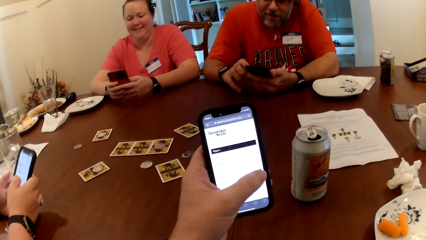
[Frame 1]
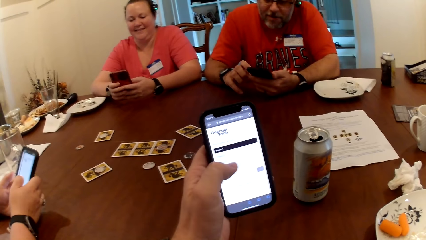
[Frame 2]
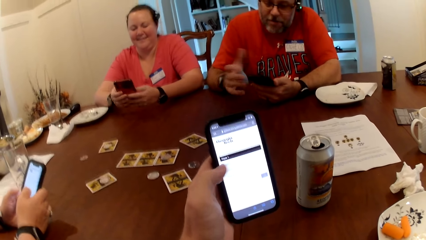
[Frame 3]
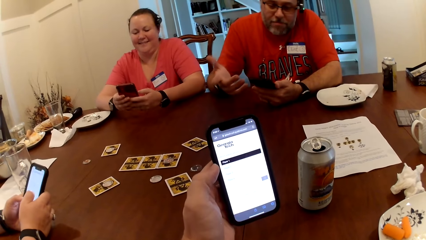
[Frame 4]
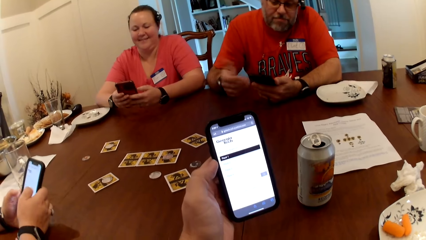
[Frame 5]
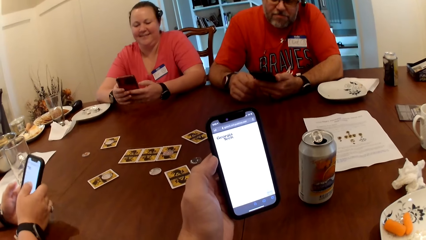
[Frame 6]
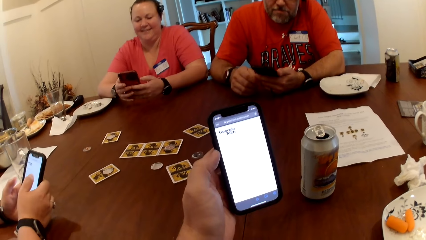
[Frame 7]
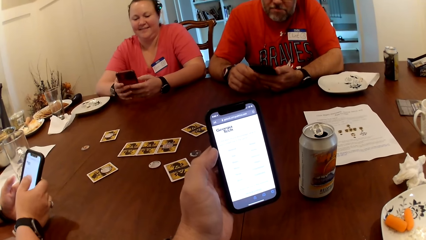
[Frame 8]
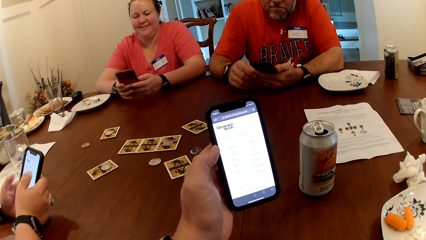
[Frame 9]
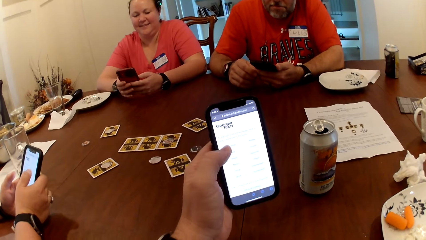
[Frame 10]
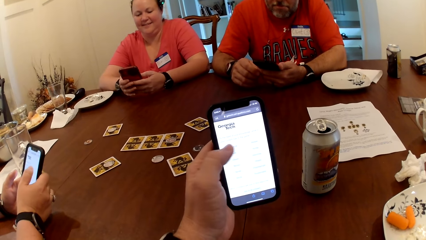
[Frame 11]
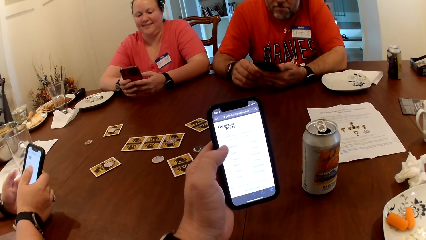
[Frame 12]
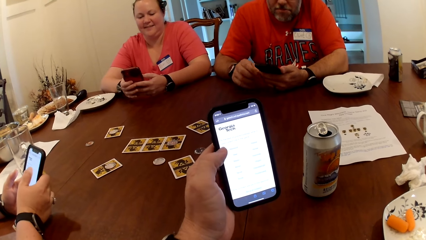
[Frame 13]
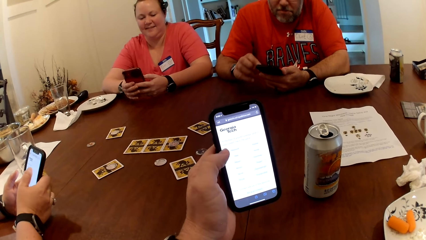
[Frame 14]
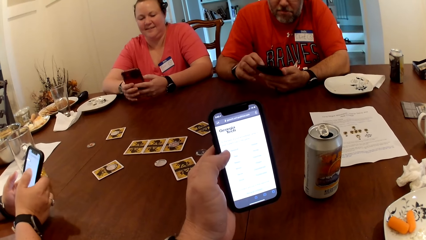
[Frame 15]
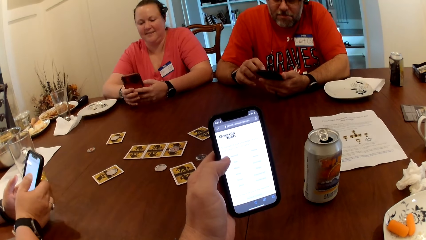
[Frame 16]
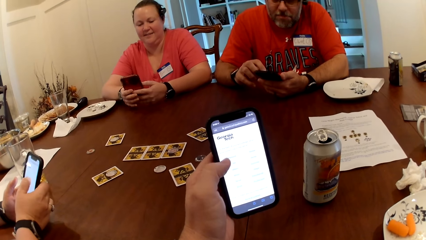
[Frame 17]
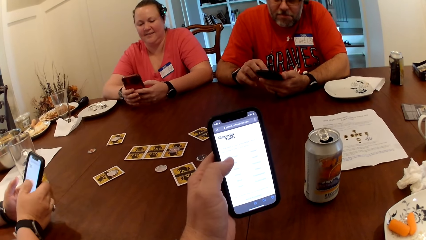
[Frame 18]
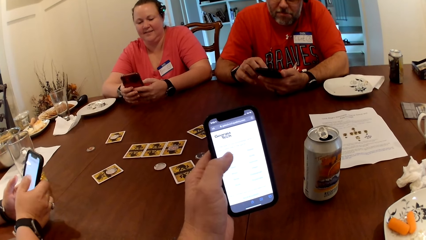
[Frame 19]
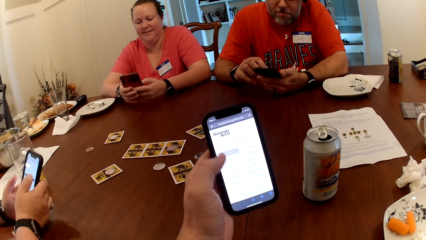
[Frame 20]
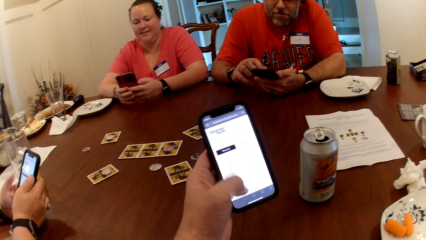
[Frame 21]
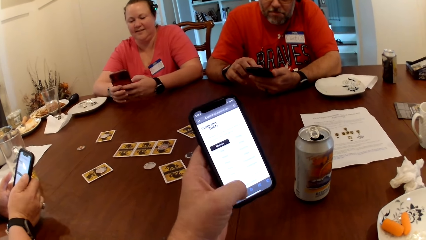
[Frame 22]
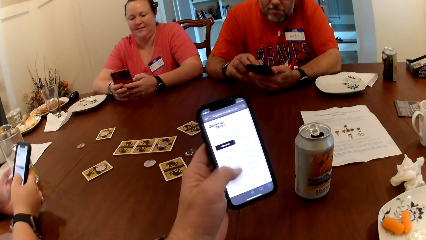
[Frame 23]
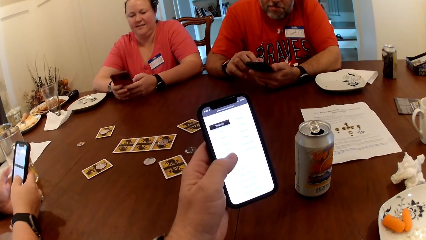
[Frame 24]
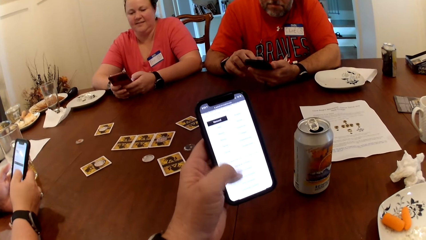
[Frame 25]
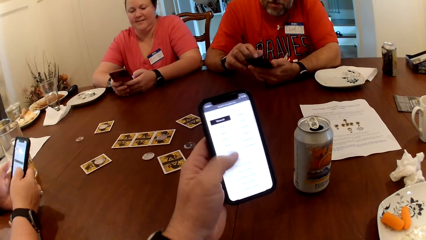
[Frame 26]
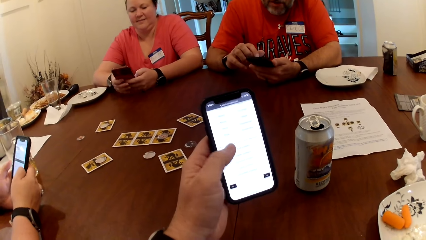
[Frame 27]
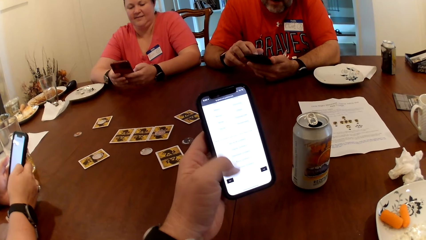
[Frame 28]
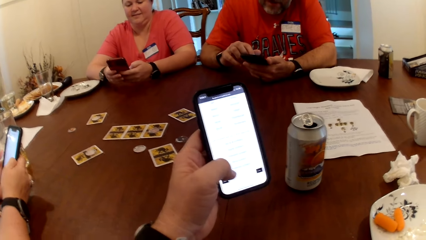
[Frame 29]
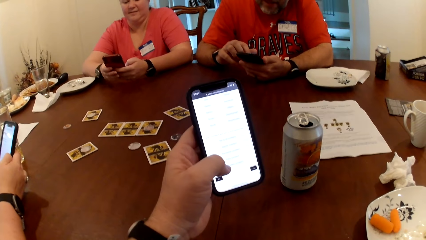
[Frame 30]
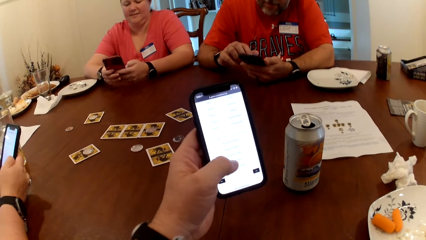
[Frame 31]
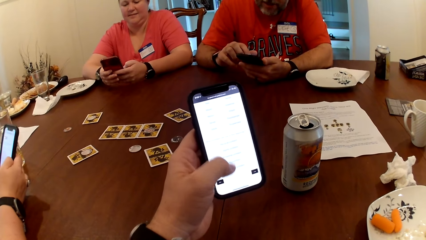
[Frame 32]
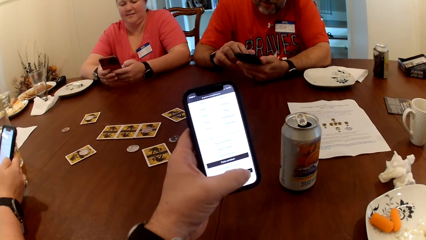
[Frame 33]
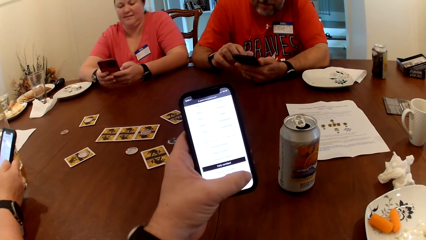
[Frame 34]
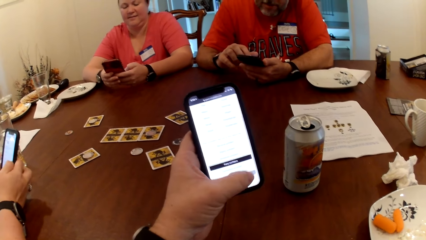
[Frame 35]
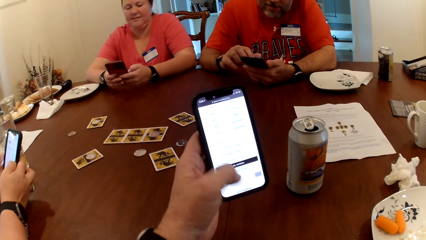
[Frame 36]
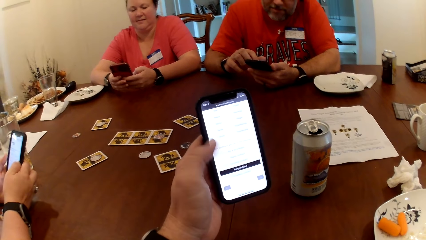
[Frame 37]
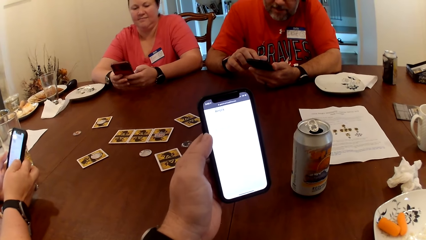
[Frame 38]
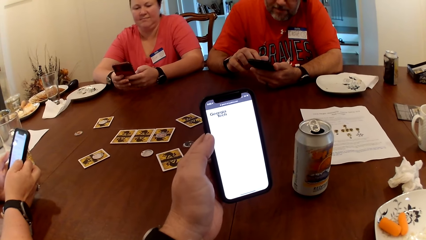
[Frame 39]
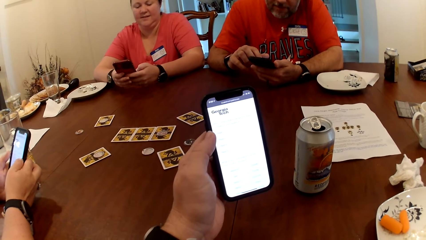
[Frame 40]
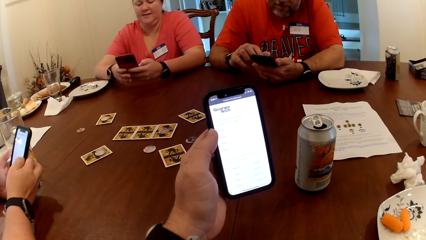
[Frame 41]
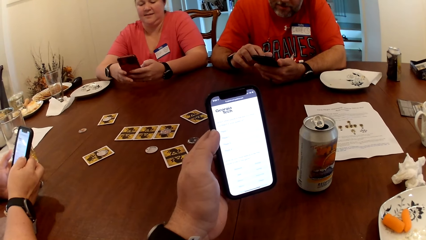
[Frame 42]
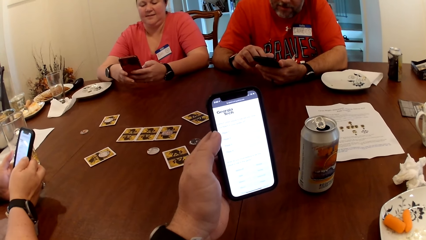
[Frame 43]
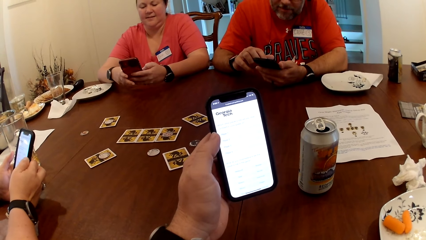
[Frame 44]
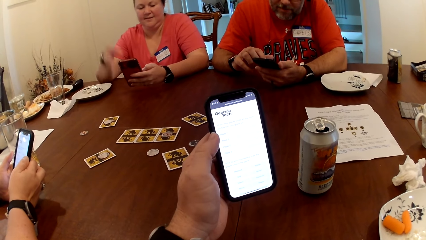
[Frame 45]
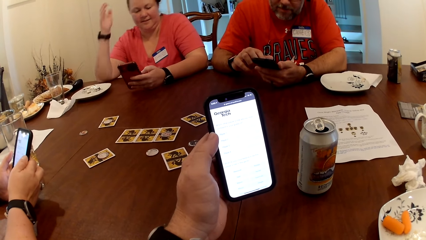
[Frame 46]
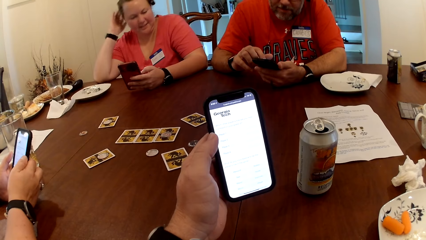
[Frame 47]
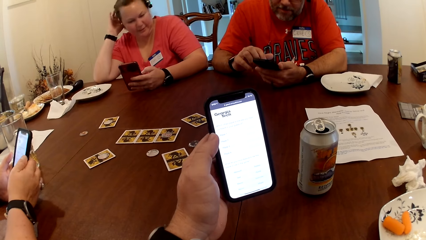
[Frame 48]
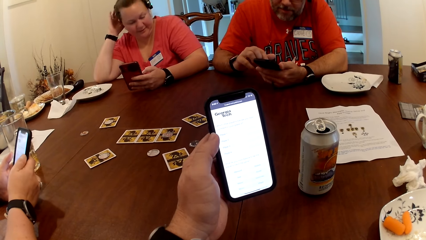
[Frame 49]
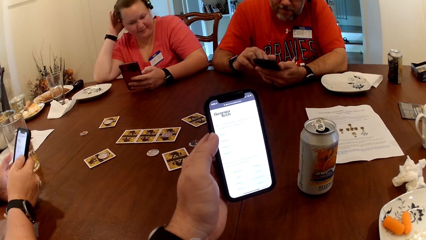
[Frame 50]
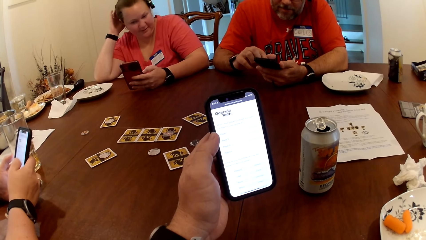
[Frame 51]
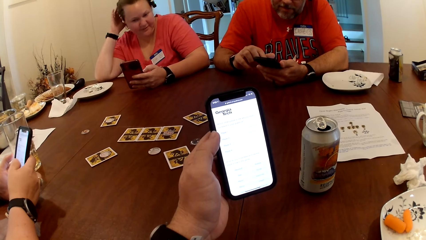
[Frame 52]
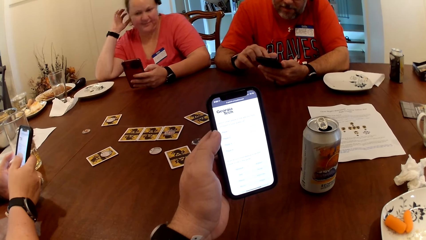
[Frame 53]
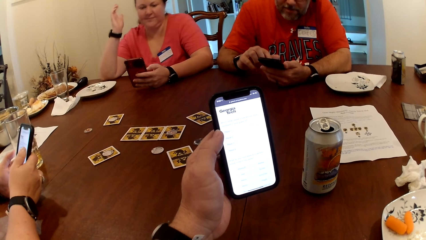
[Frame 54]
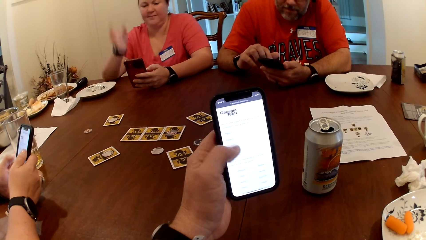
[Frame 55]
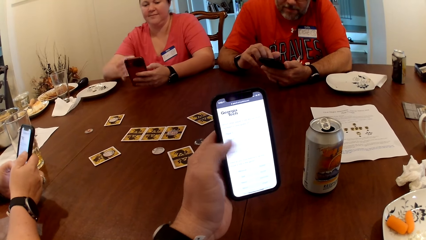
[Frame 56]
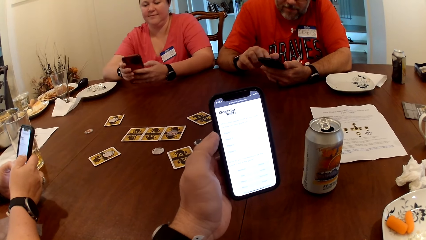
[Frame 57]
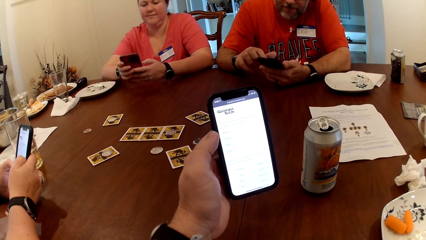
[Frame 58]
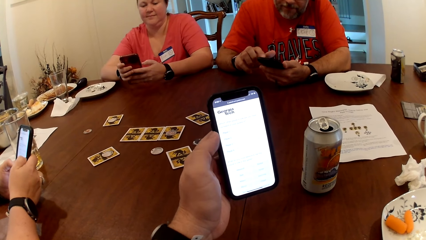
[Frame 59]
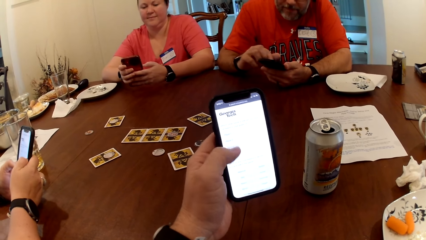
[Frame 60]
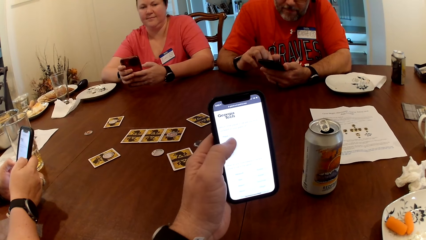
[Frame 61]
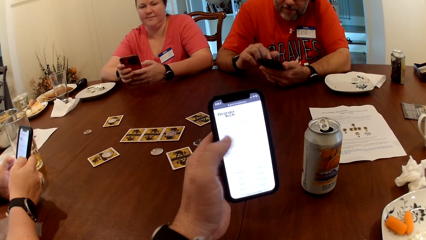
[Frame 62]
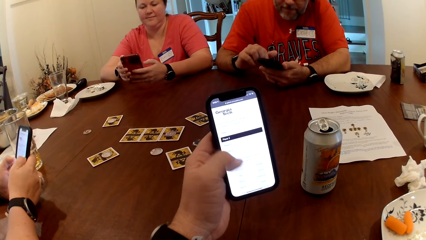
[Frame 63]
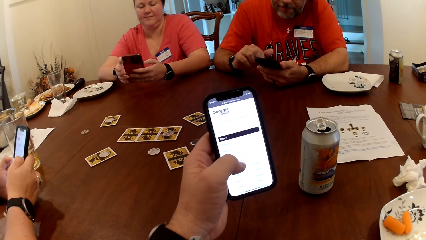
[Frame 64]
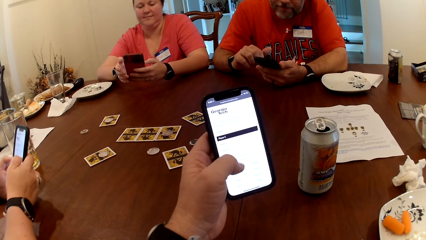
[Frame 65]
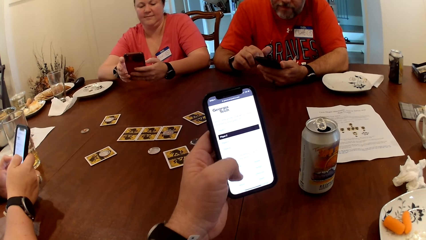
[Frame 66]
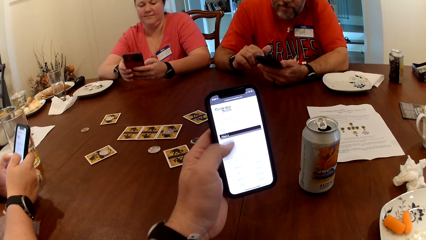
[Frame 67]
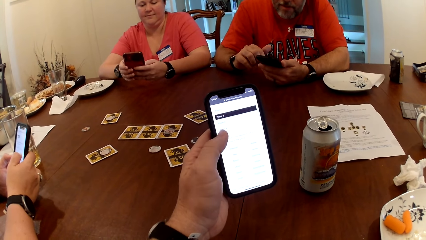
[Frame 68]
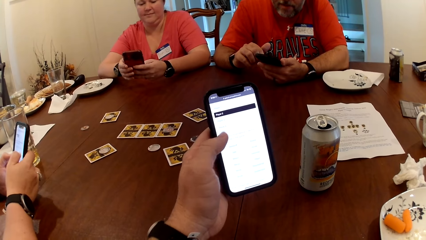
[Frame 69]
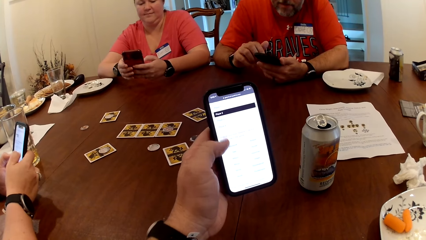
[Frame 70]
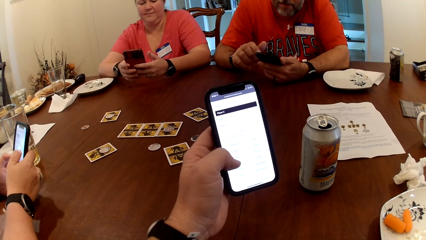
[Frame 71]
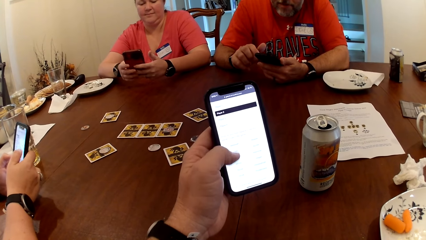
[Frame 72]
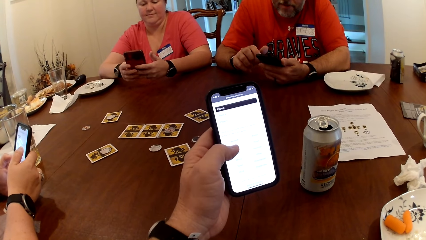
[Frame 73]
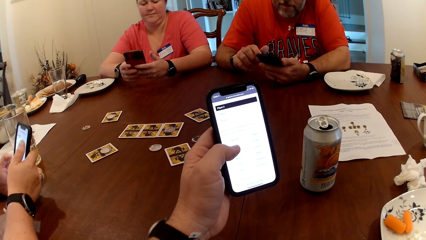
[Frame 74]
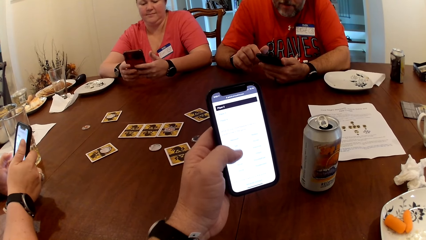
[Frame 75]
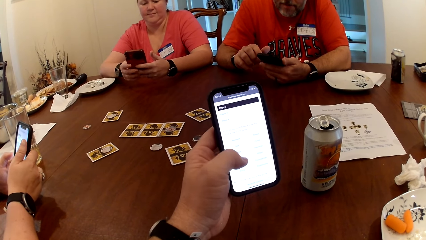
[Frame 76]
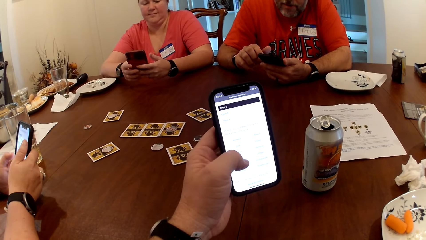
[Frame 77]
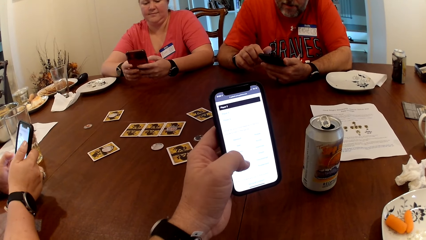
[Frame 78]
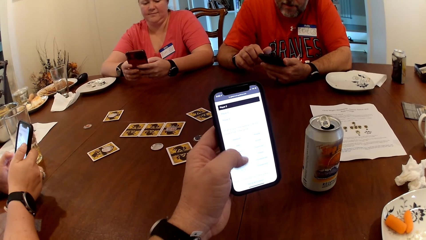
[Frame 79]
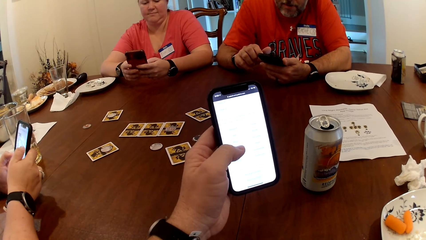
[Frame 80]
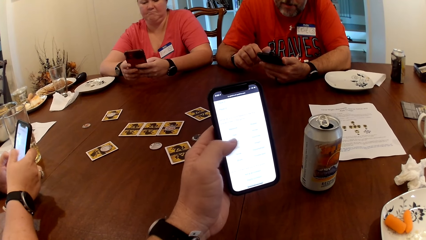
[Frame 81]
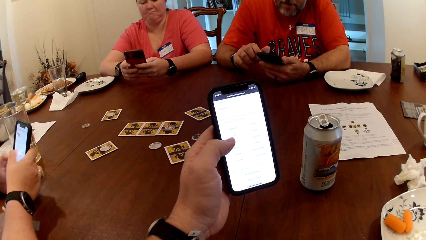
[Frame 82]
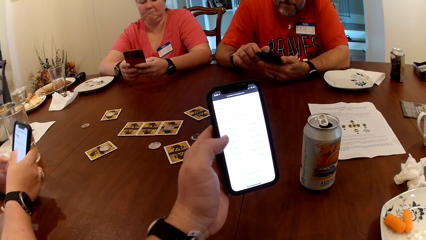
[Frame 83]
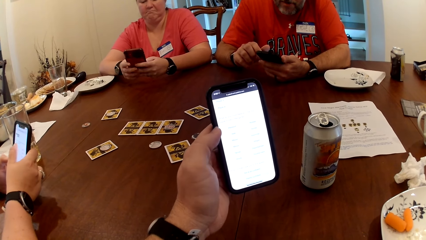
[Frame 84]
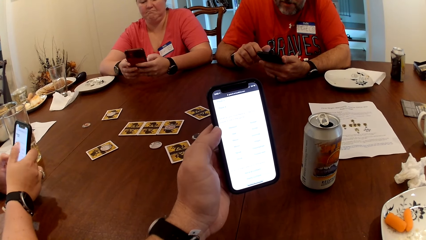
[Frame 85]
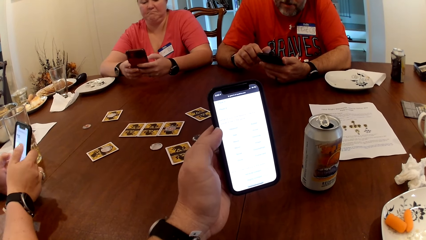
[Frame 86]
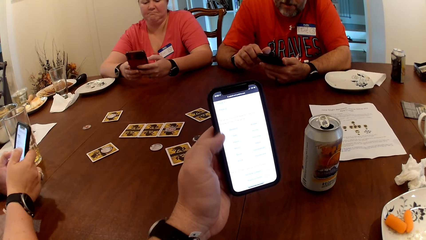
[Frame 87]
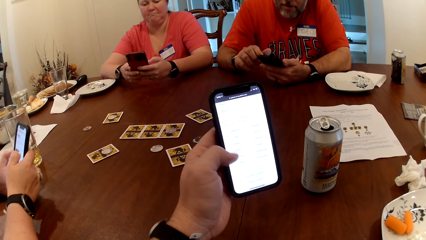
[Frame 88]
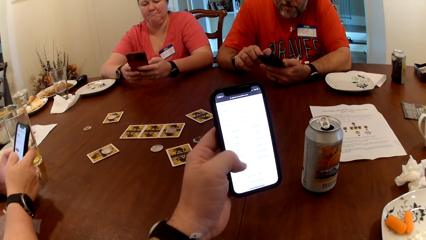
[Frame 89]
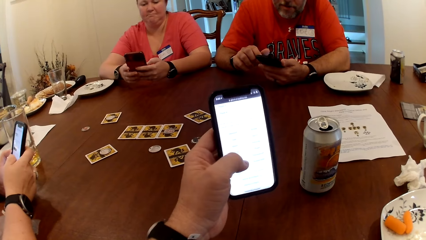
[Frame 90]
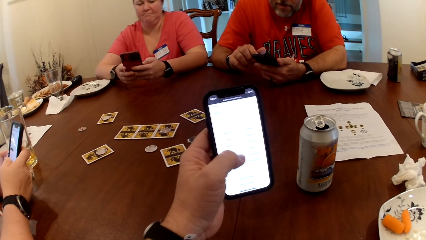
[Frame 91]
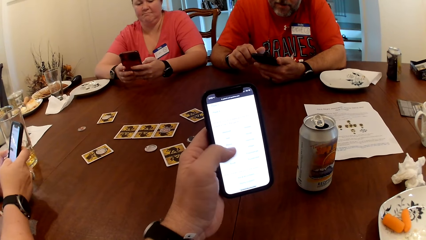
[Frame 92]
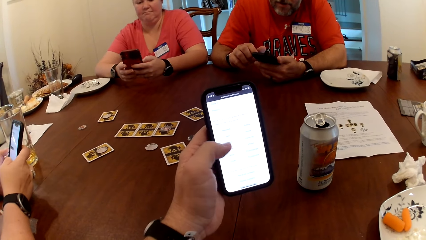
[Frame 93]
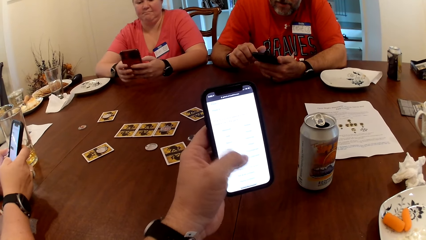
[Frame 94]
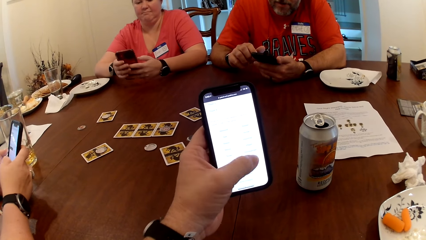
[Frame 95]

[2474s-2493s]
A woman talks to the camera wearer and the others. The camera wearer operates his phone together with the others. Another woman scratches her hair with her right hand. The other woman holds her phone with both her hands. The camera wearer operates his phone together with the others. The other woman operates the phone with her right hand.
